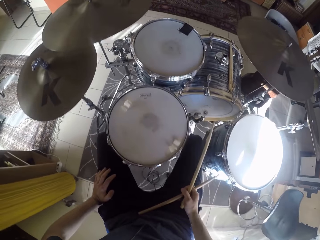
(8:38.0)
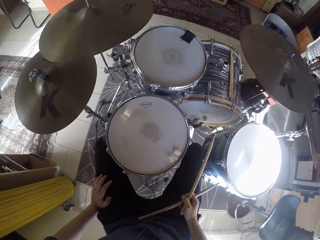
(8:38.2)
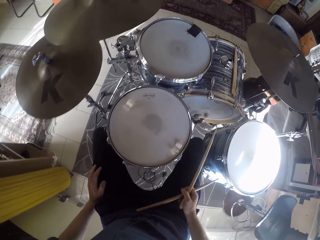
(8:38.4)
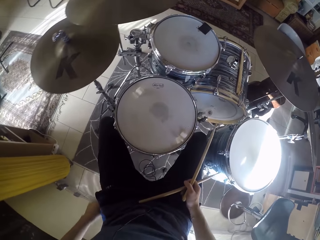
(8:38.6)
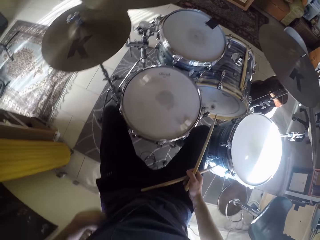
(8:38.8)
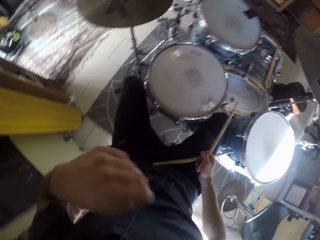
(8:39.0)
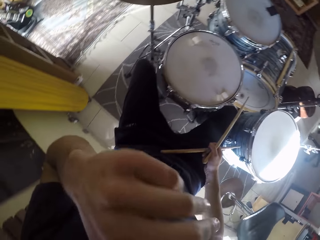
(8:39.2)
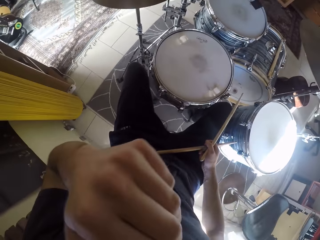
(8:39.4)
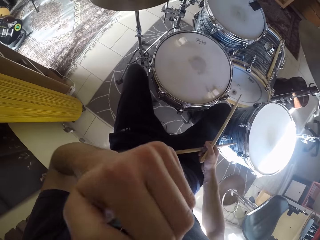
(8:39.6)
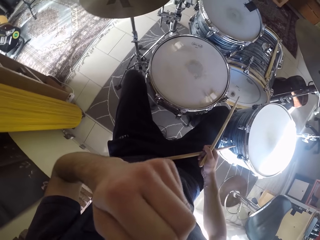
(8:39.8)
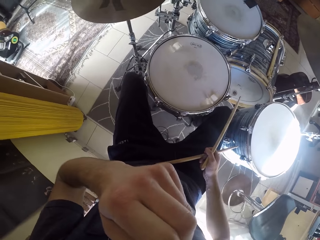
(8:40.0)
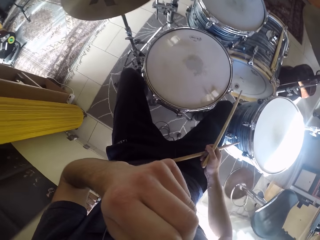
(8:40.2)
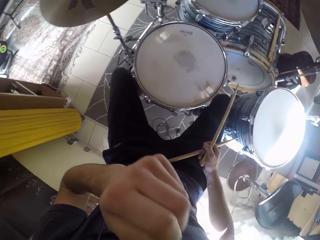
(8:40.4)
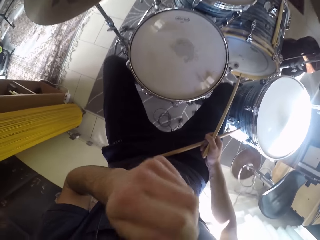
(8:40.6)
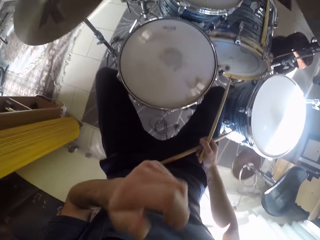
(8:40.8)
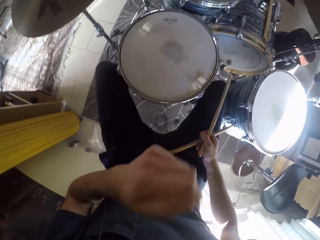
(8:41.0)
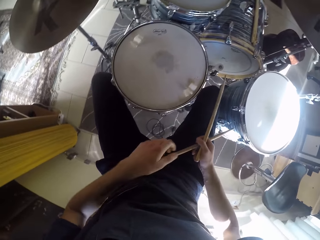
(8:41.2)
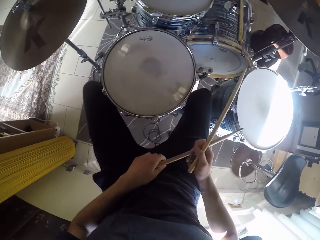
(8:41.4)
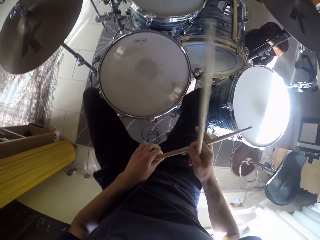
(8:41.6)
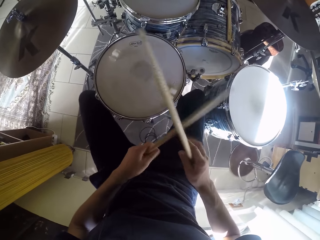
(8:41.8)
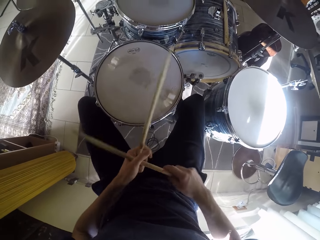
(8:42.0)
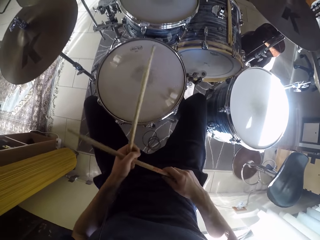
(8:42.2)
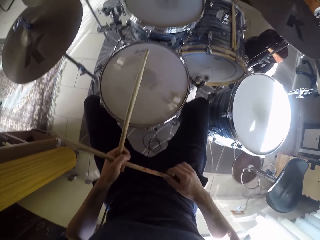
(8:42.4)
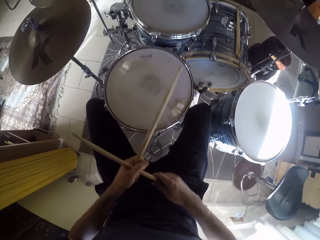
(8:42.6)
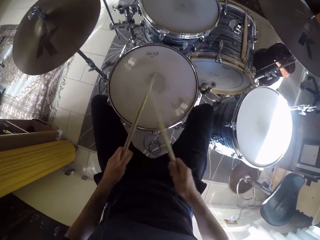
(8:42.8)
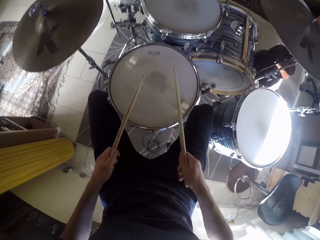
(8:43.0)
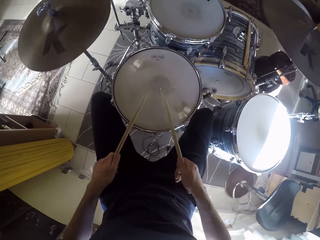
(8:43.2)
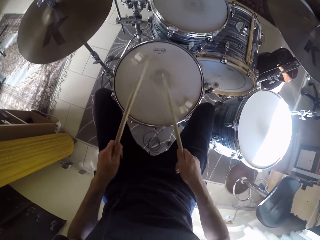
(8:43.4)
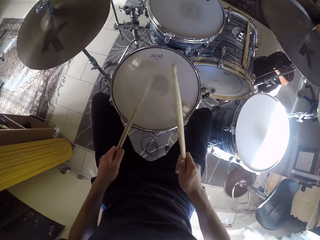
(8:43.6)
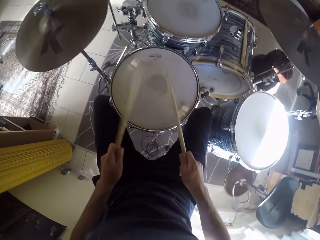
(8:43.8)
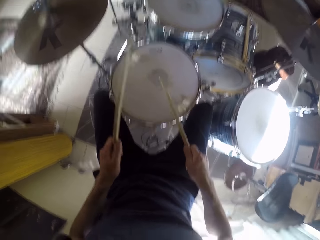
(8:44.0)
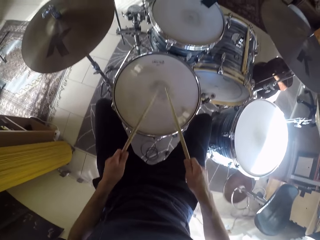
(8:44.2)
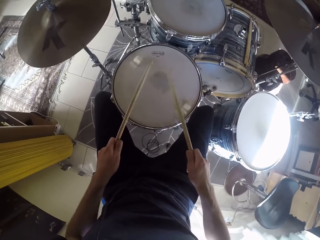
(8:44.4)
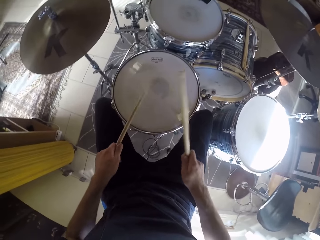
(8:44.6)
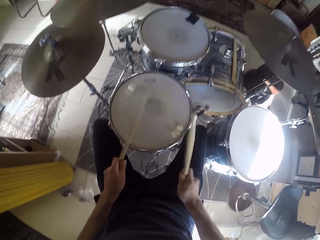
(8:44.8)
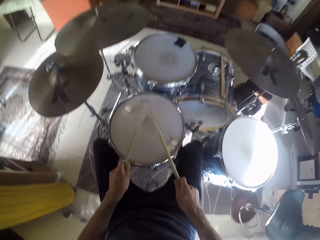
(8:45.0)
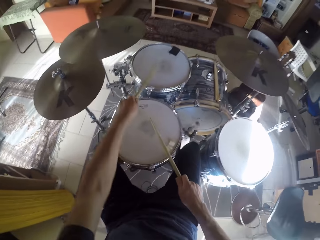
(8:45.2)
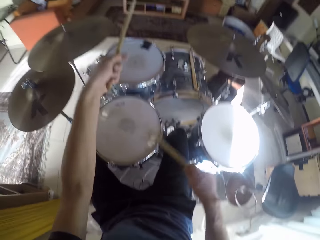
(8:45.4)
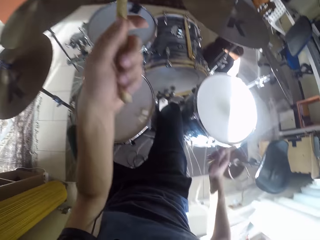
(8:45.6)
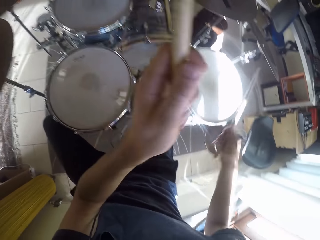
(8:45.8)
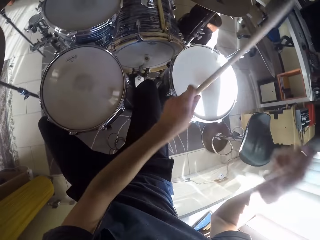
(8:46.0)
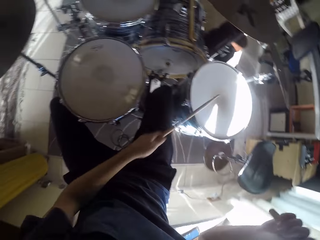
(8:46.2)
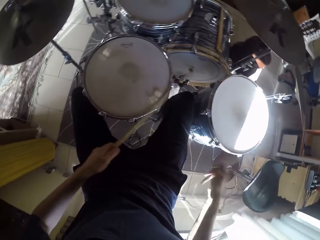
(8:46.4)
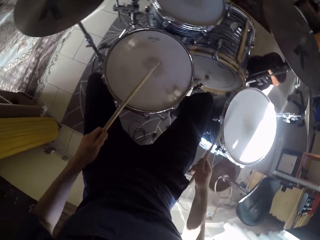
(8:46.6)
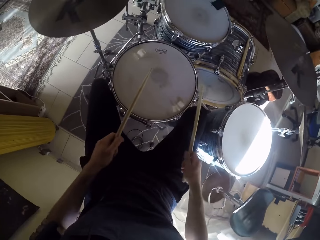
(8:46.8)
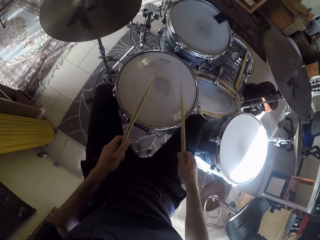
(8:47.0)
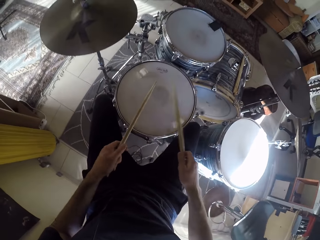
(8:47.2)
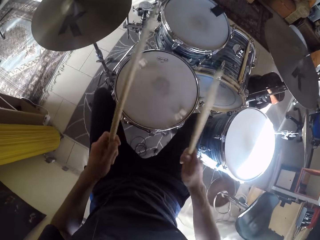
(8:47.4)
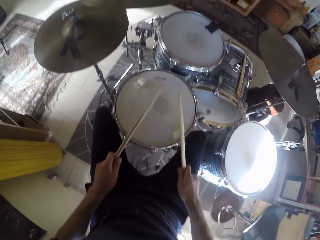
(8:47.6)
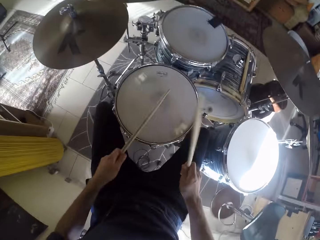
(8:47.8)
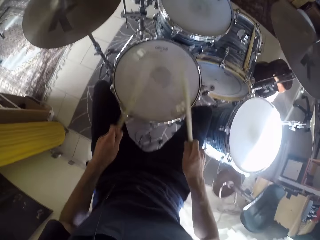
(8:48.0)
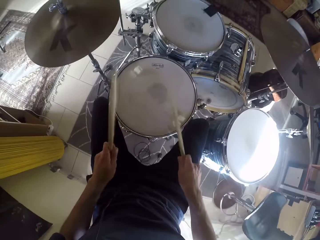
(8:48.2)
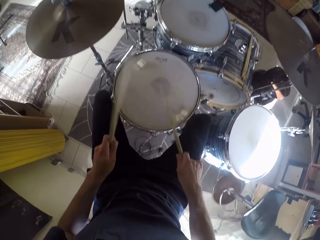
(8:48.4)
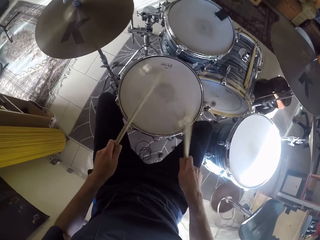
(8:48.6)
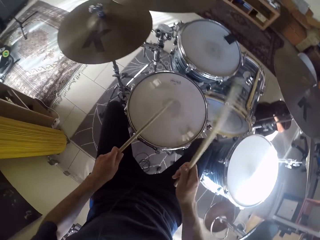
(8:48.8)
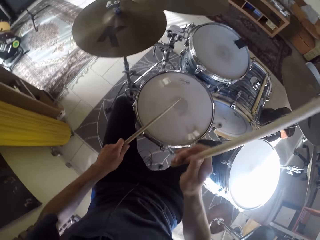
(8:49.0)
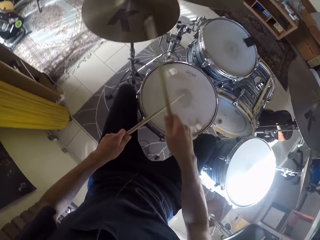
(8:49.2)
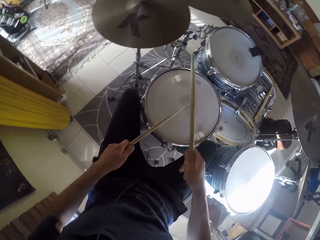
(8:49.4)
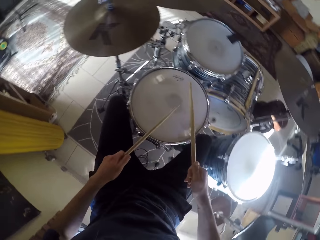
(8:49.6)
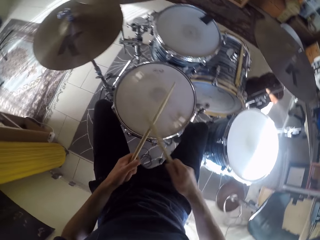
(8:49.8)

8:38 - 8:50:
The camera wearer holds his thigh. He adjusts himself on the stool. He scratches the face. He rubs his nose with his left hand. He takes one drumstick from his right hand with his left hand and moves his left leg. He plays the set of drums with the two drumsticks in his hands. He plays the bass drum with his right leg.

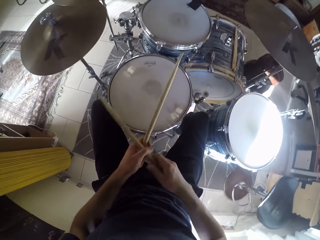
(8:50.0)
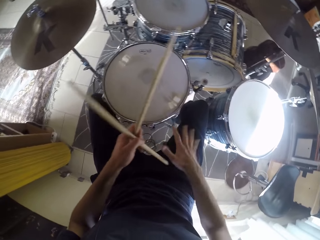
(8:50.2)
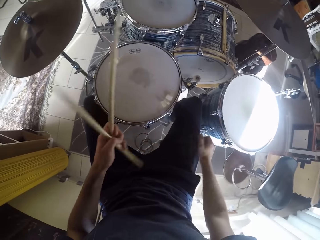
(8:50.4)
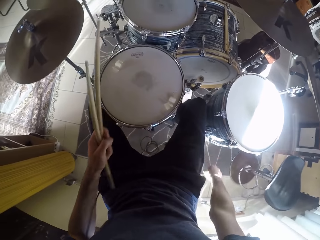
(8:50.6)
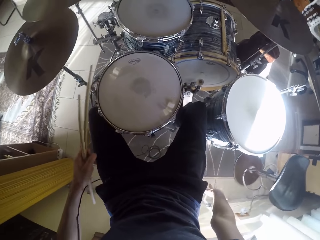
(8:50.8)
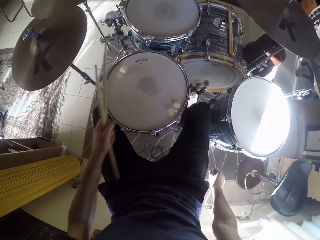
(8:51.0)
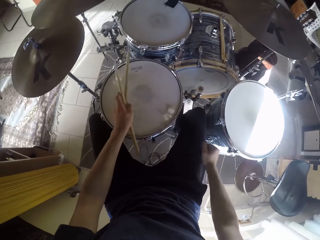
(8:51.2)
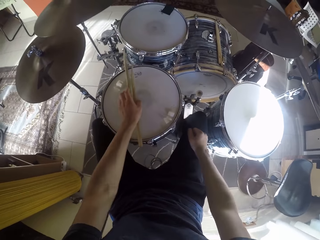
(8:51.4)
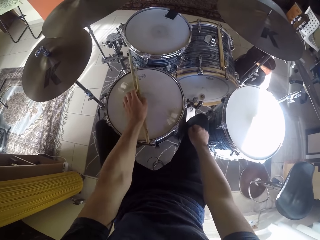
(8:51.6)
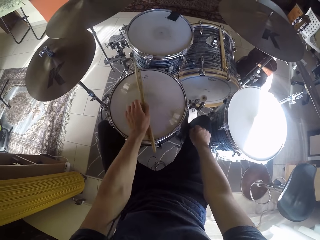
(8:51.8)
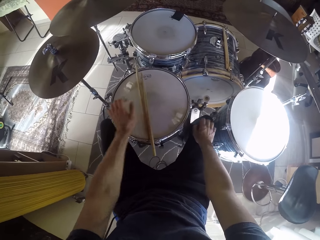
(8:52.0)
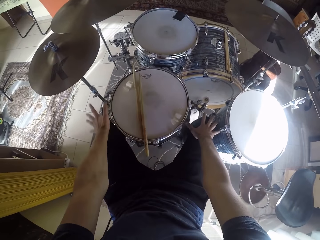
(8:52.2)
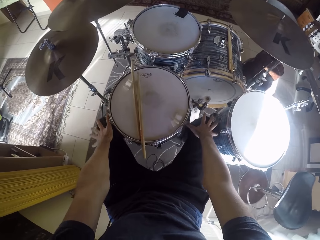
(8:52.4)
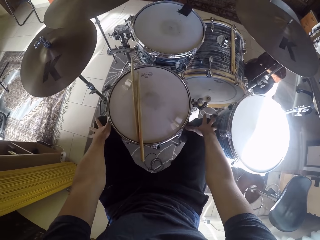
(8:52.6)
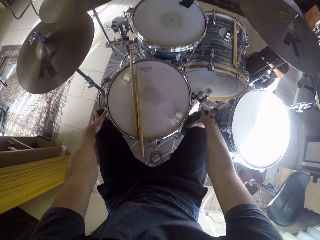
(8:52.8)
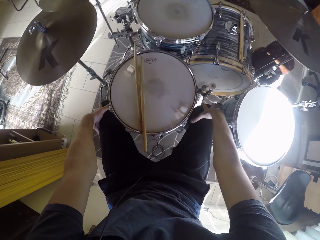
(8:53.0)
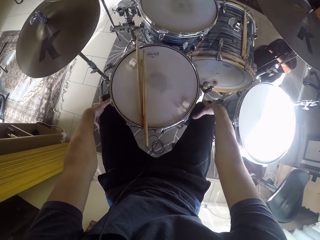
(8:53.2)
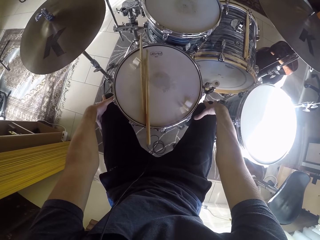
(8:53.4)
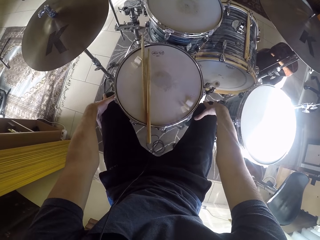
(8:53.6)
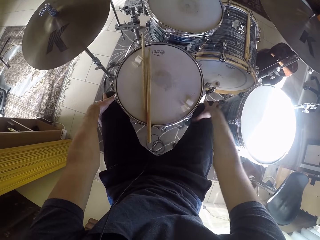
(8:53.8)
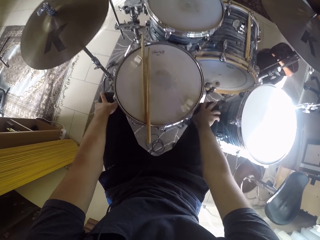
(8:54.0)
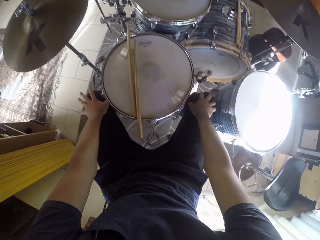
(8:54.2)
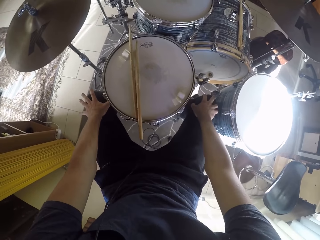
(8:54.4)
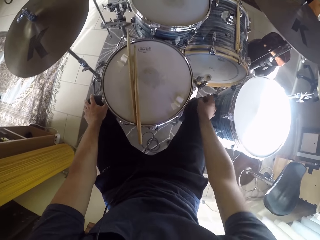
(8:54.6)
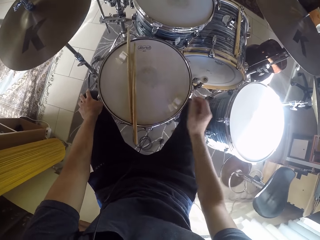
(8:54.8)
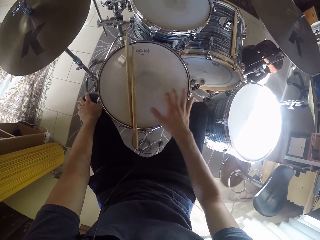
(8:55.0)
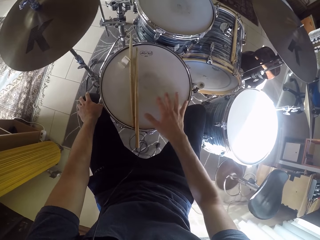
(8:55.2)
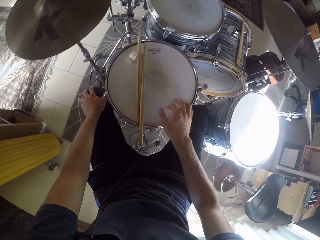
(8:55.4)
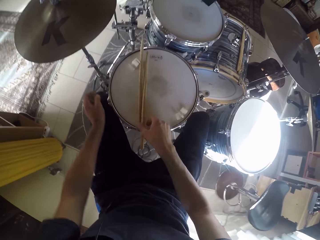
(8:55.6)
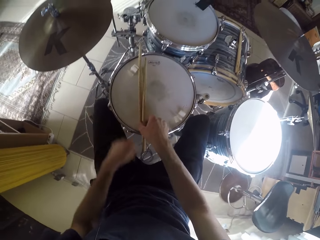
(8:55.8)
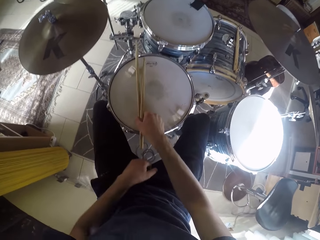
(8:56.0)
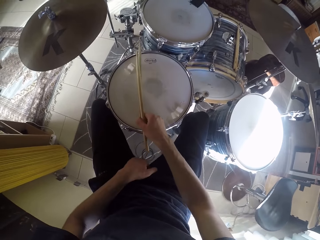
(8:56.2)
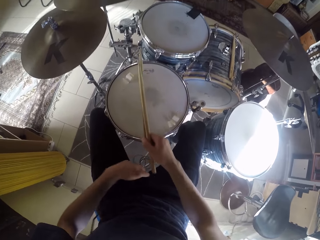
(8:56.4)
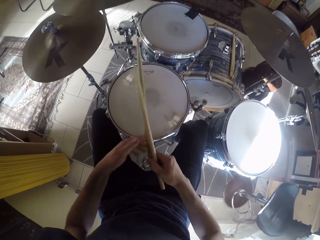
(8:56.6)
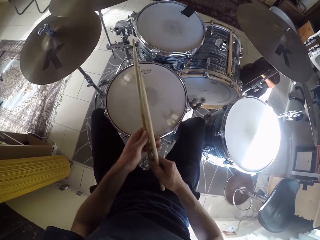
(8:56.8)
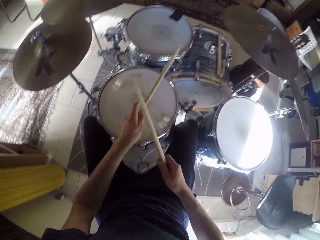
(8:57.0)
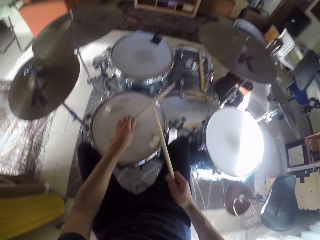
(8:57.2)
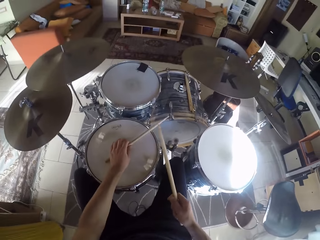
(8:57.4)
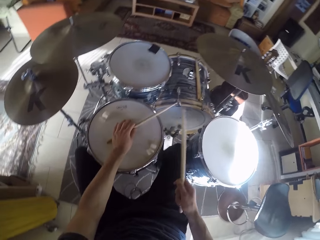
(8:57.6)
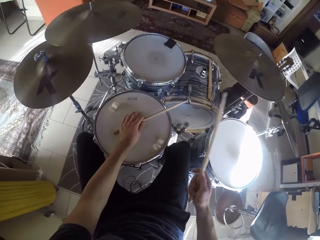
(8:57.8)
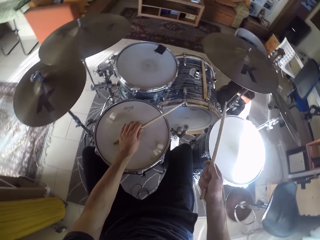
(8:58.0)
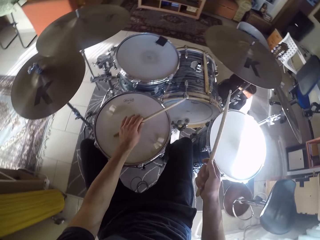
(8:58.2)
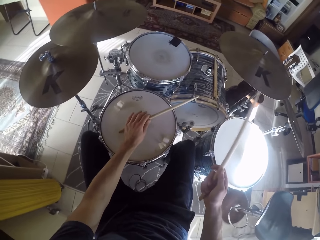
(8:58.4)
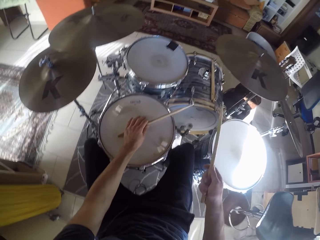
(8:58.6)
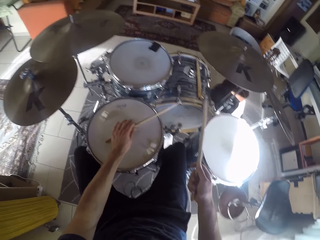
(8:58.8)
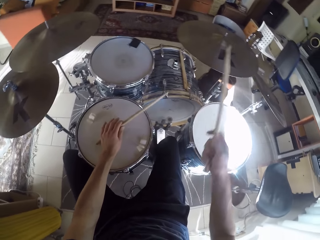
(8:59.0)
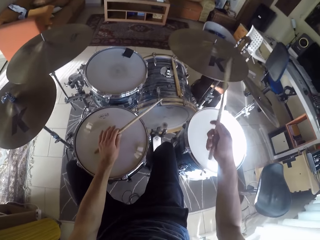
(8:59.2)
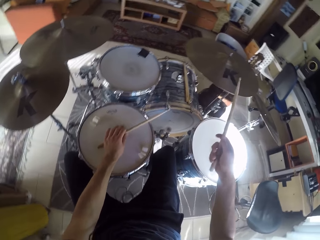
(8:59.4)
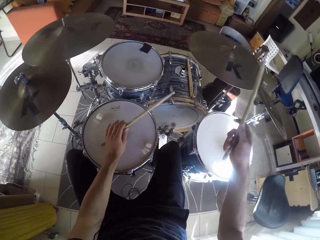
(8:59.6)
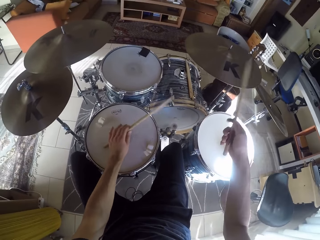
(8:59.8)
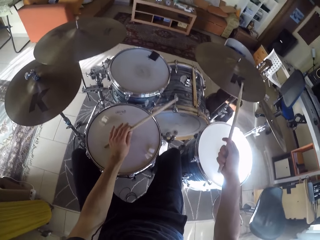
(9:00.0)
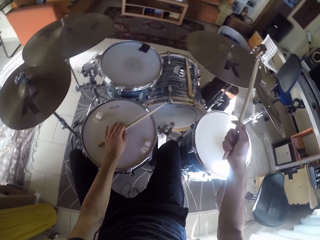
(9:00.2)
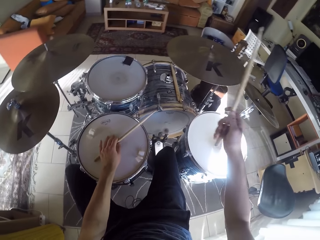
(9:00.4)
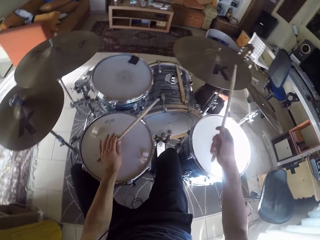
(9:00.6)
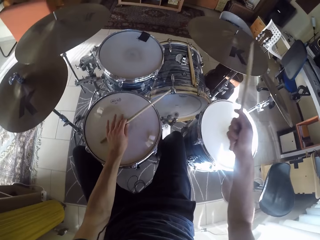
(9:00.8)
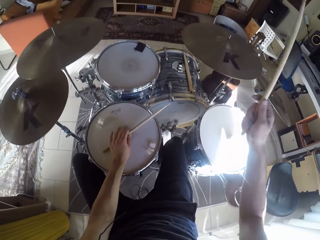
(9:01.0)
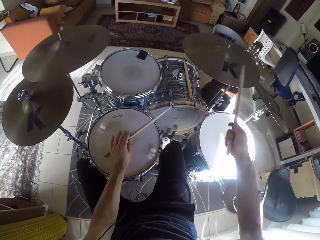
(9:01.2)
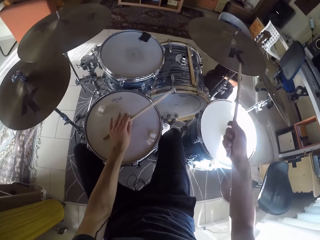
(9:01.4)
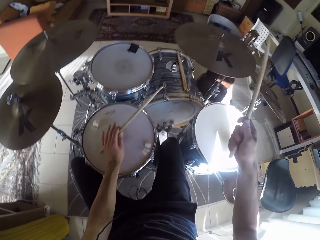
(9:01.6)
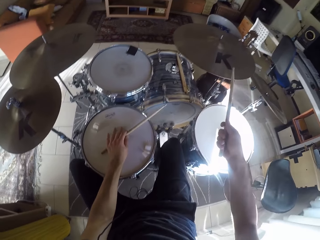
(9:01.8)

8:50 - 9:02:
The camera wearer moves the drumstick in his right hand to his left hand. He shakes his right hand. He drops the drumsticks on the drum with his left hand. He places his hands on his knees. He holds the knees. He touches the drum with his right hand. He picks up the drumsticks from the drum with his right hand. He takes one drumstick from his right hand with his left hand. He plays the set of drums with the two drumsticks in his hands. He moves his left leg.
